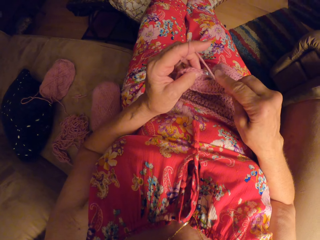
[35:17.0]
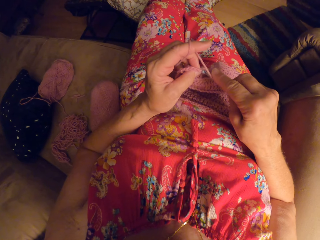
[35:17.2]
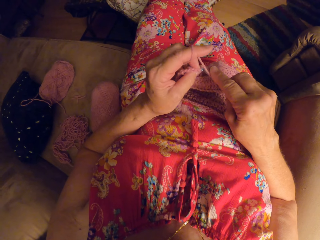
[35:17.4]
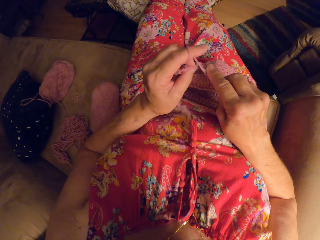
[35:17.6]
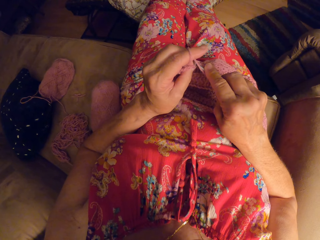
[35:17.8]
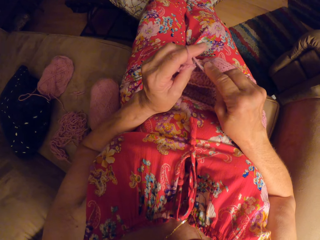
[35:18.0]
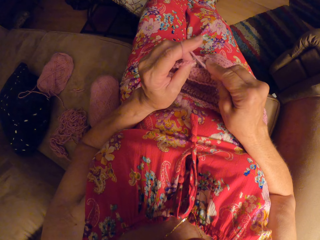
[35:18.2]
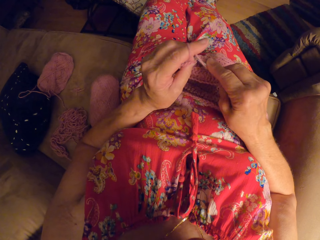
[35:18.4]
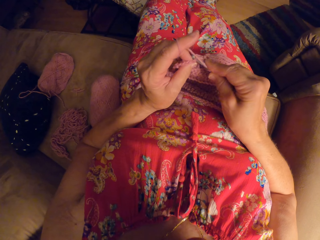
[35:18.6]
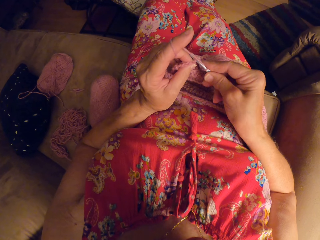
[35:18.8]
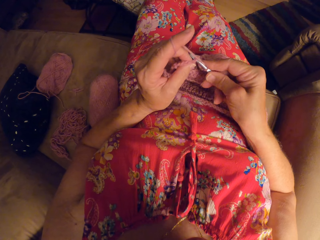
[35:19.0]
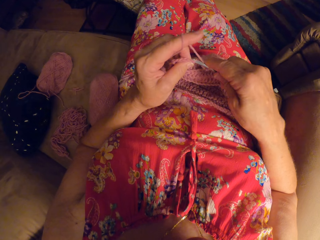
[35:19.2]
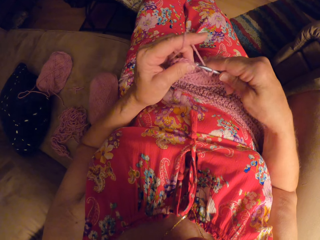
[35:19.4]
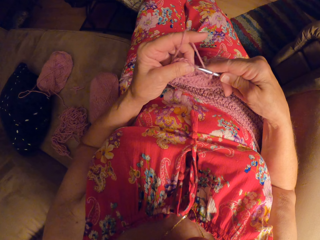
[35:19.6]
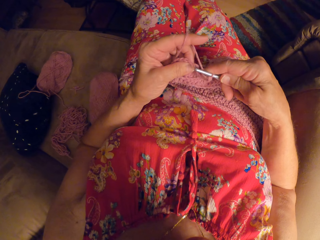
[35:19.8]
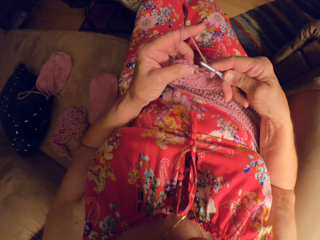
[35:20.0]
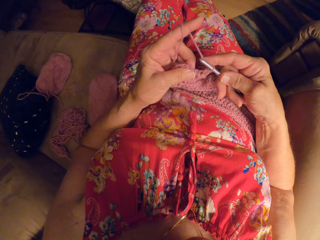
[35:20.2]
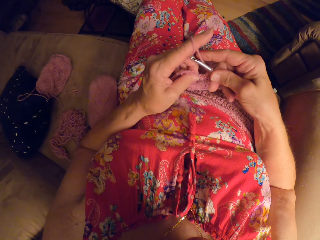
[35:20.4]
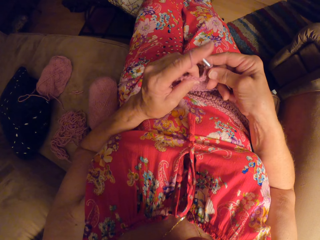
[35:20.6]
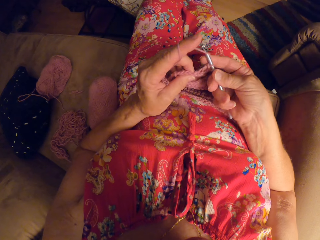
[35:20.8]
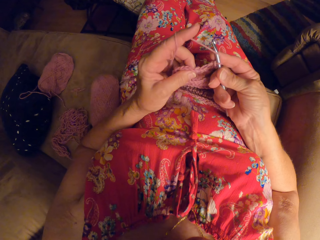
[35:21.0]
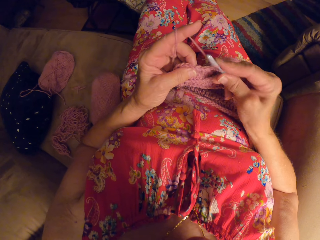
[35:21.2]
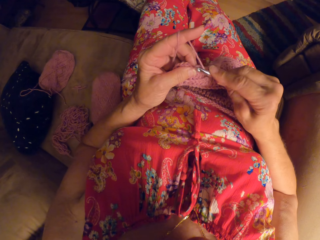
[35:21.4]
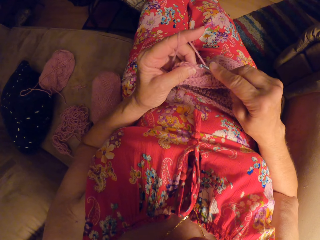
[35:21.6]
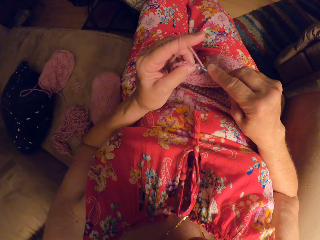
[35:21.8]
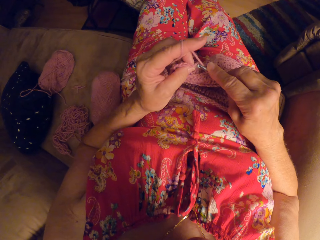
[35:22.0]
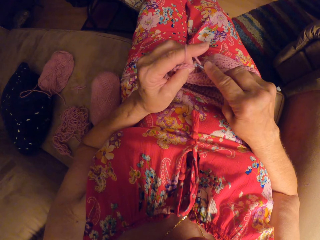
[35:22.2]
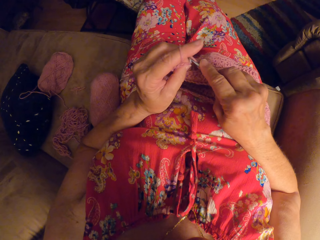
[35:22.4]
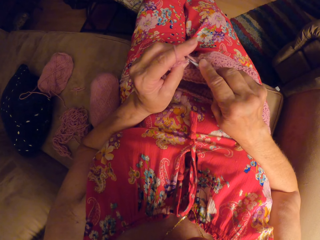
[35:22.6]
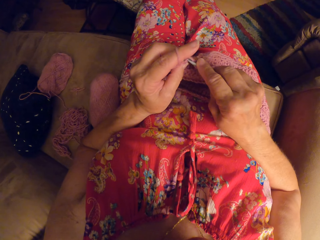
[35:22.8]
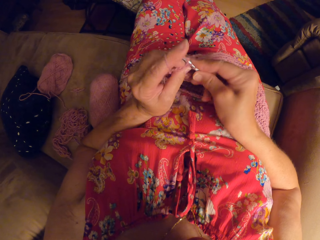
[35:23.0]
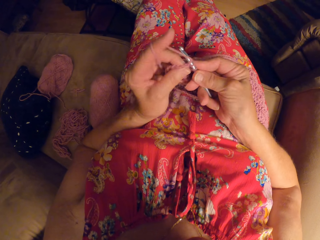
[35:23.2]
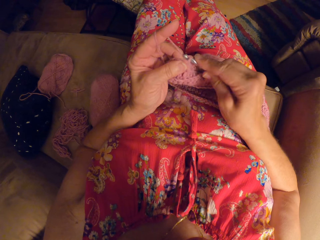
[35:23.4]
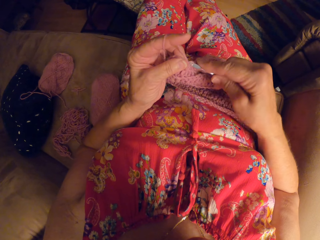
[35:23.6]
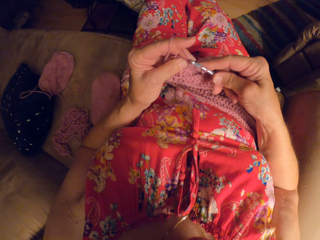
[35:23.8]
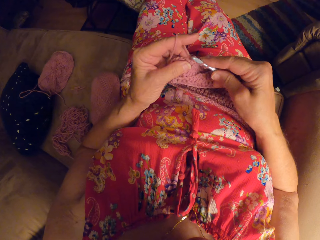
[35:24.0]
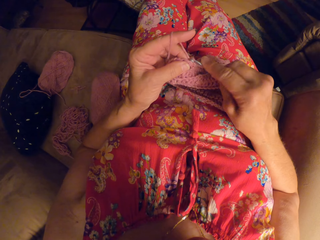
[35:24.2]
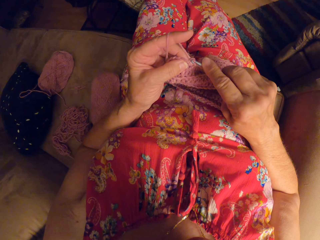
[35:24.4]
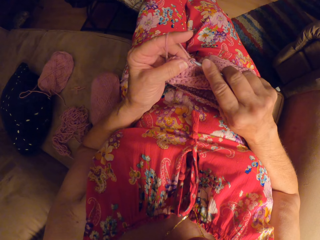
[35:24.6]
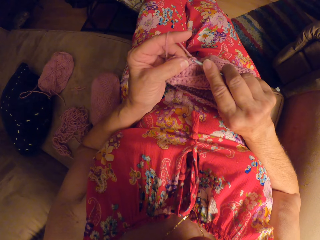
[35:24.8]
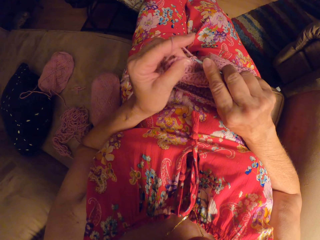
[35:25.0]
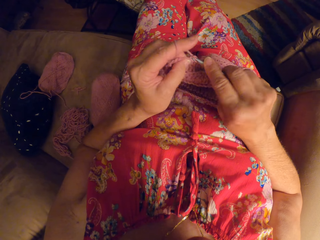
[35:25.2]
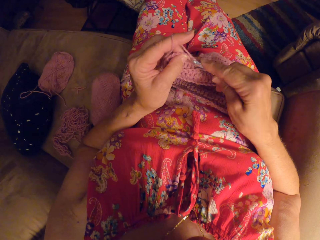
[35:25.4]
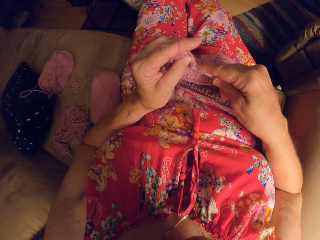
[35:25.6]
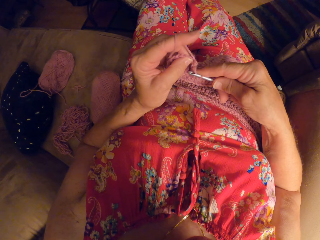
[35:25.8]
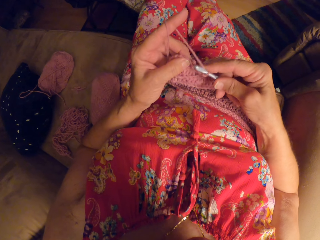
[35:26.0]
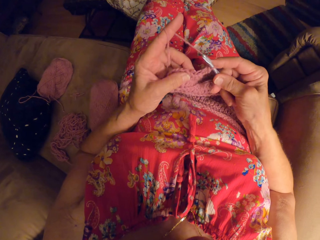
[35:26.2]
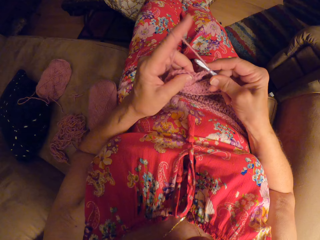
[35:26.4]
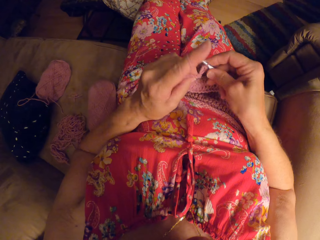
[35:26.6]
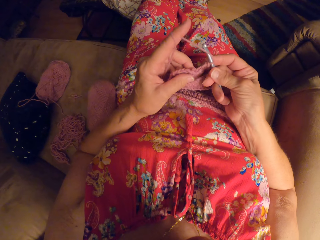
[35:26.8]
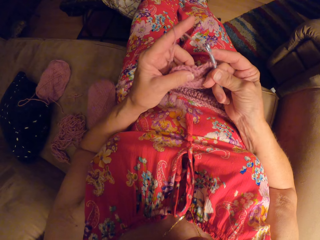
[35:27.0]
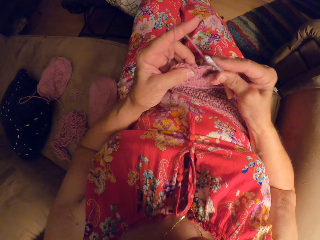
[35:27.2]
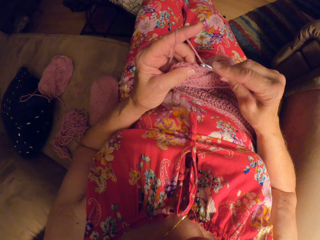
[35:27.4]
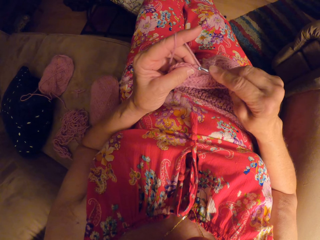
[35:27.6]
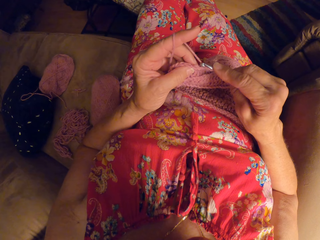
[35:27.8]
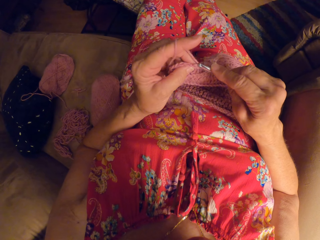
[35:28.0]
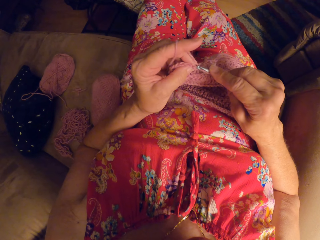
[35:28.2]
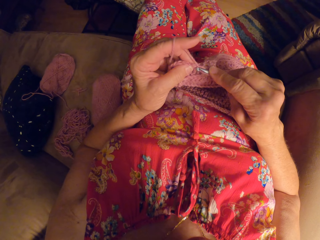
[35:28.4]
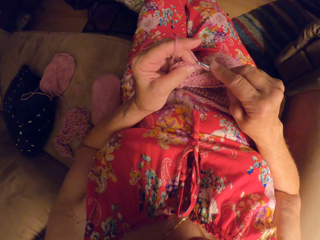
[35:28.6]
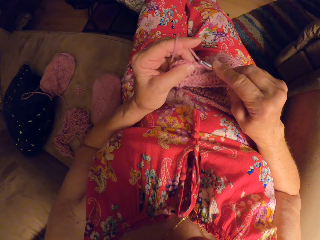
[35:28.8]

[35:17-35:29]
The camera wearer crochets with the yarn and the crochet hook.

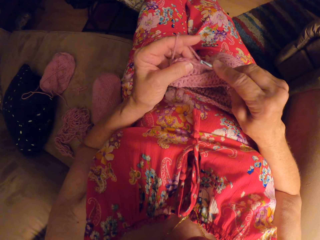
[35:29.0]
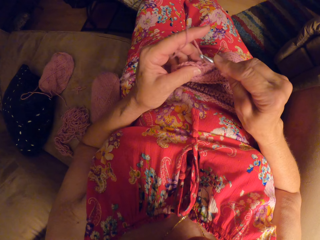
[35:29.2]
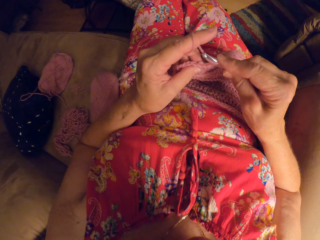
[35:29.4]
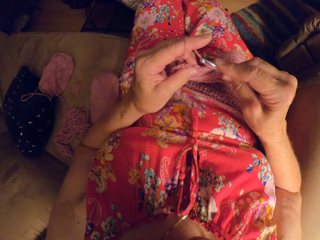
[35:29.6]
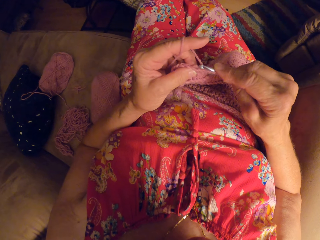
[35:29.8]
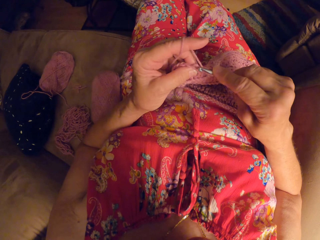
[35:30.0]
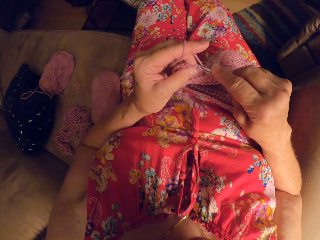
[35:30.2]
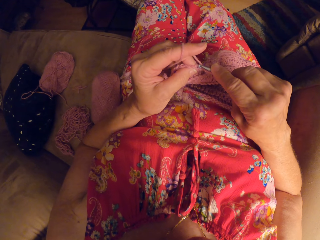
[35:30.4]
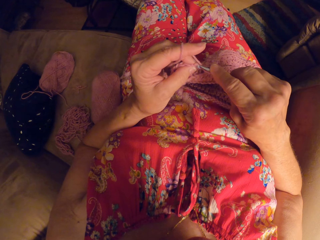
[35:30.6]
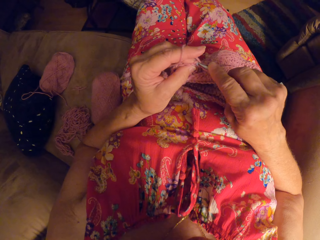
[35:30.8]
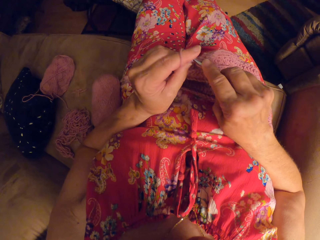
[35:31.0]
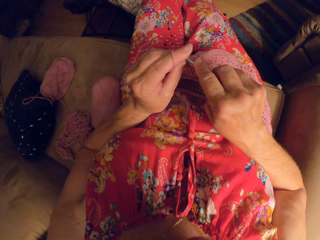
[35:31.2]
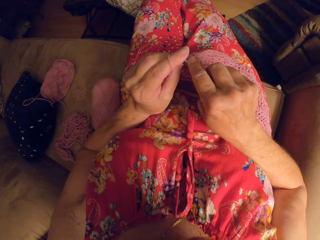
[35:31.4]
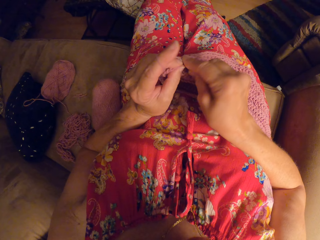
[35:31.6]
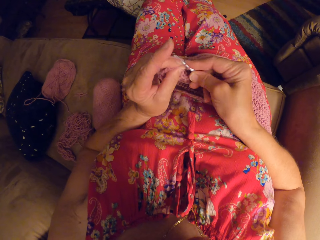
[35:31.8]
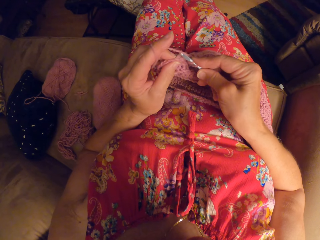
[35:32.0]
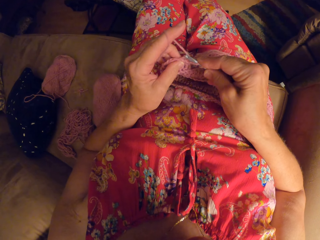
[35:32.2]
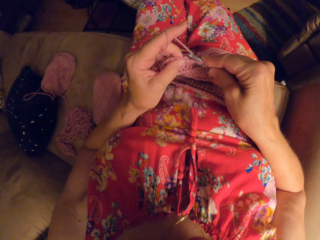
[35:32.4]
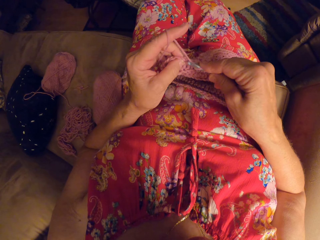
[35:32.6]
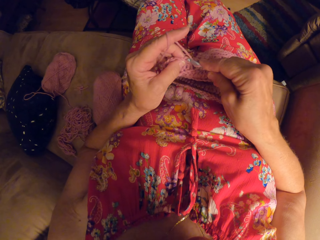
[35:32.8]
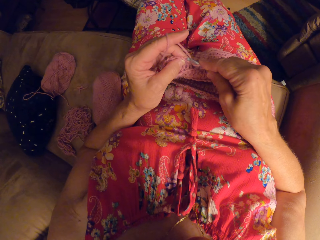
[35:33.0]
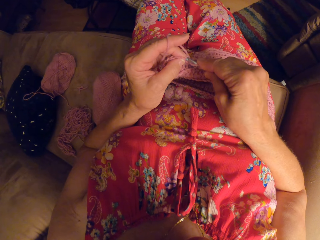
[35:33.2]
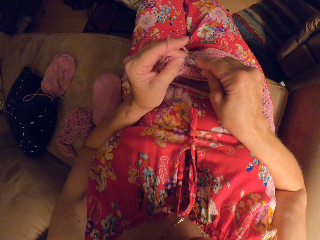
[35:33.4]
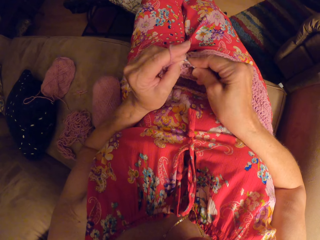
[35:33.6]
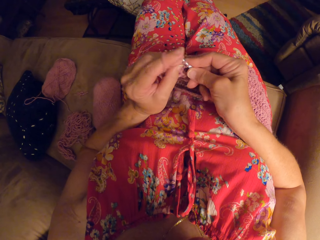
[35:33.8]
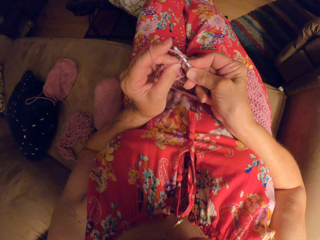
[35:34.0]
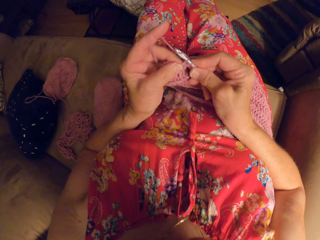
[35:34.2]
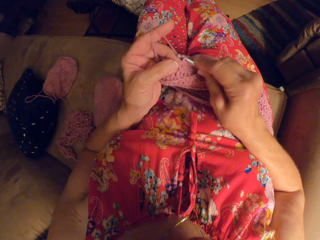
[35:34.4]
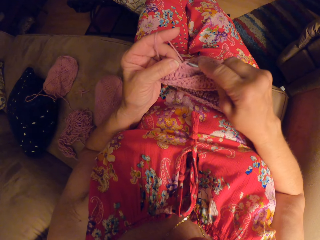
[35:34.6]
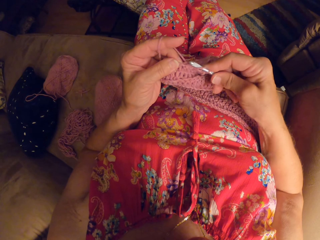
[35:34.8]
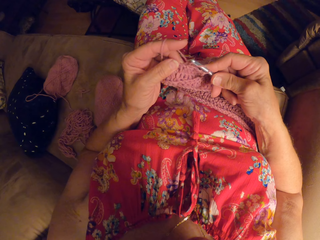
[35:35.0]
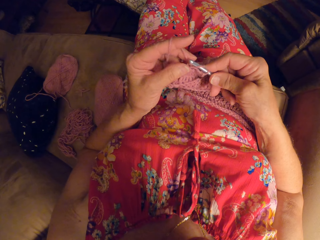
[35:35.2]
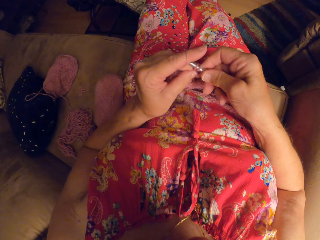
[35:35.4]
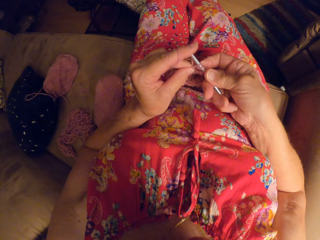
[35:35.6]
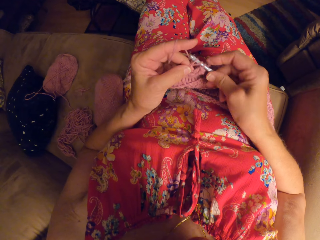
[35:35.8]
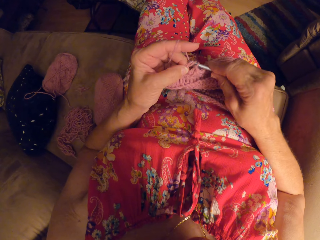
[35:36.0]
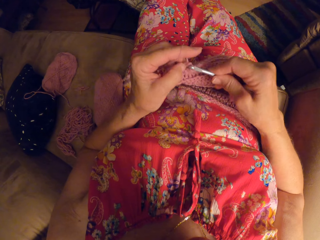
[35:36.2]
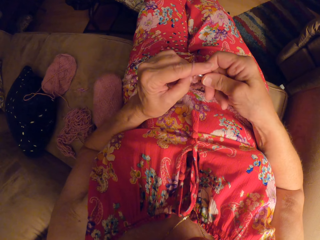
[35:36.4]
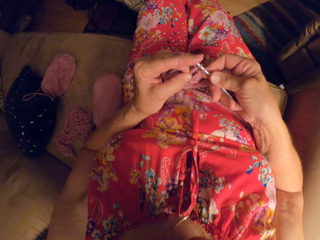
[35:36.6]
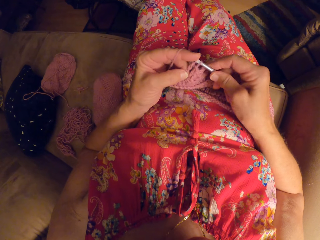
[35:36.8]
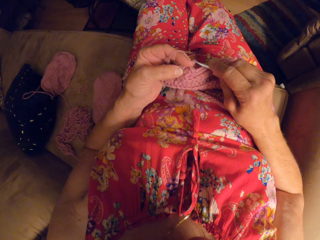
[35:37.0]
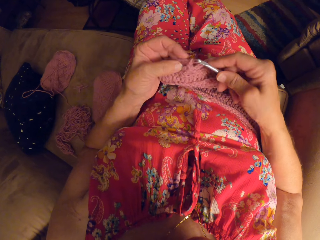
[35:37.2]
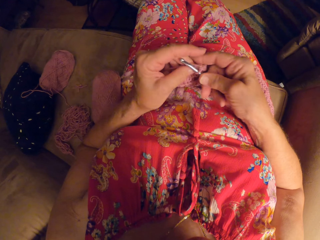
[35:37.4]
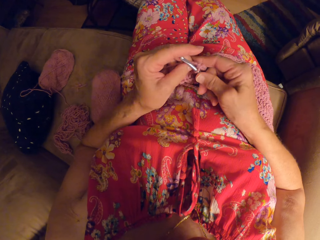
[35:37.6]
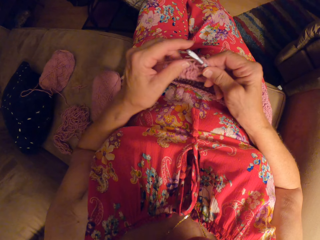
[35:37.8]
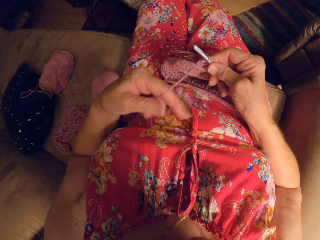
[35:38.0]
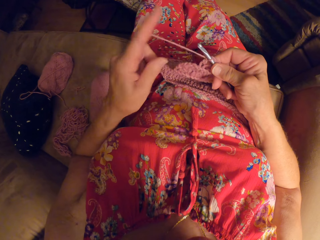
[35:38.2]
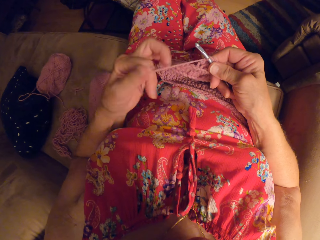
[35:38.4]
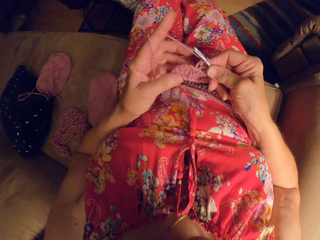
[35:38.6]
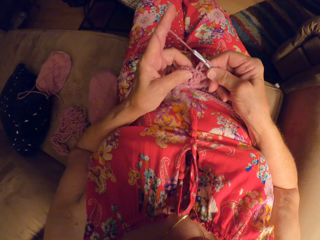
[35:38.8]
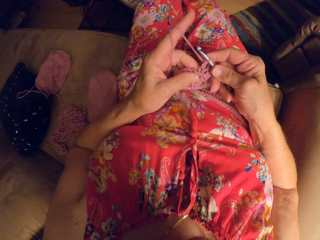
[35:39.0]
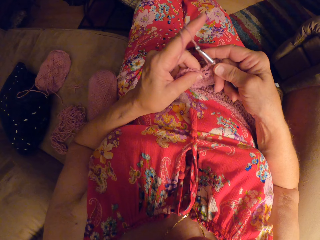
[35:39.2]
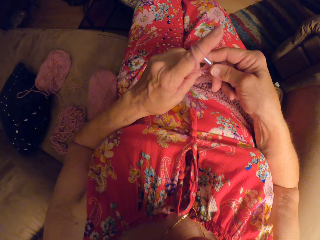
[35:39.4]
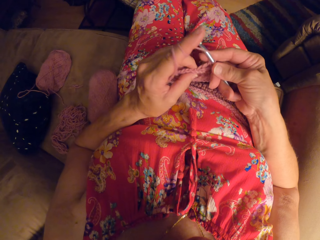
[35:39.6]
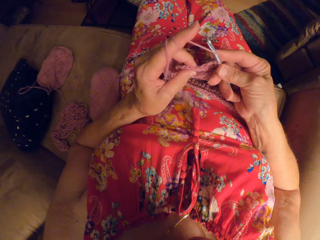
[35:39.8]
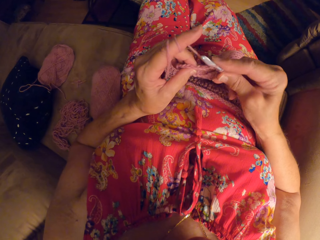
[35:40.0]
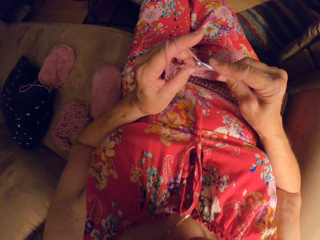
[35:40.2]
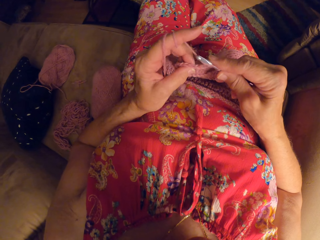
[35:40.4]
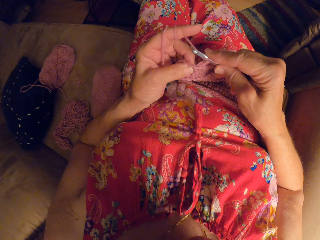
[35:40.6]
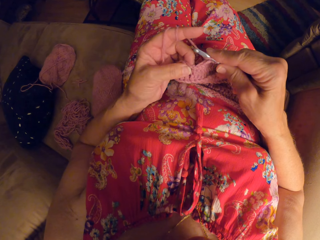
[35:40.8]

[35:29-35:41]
The camera wearer rolls the yarn on her left hand.
